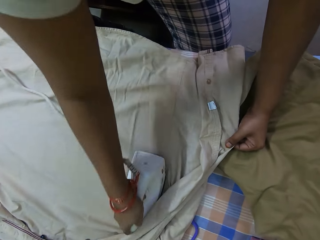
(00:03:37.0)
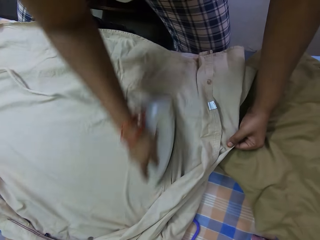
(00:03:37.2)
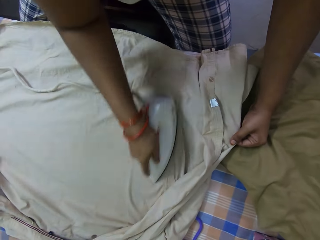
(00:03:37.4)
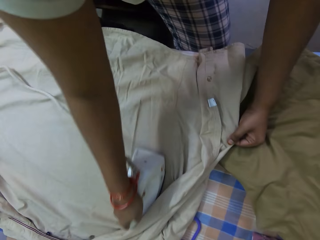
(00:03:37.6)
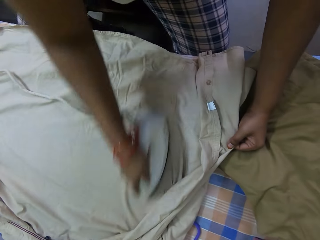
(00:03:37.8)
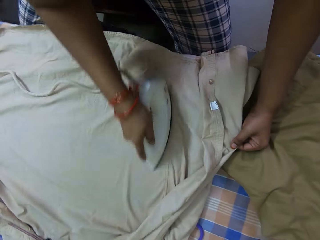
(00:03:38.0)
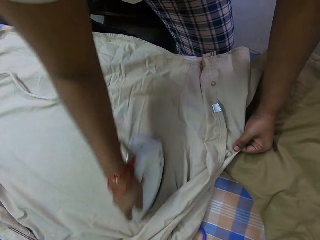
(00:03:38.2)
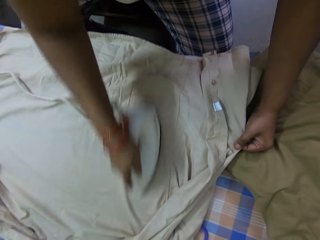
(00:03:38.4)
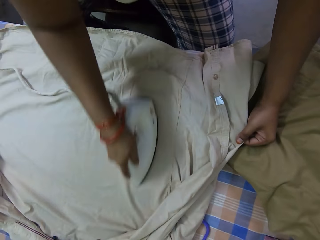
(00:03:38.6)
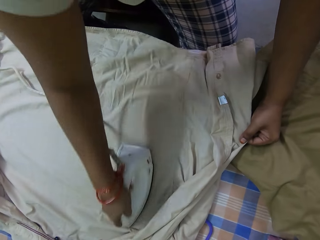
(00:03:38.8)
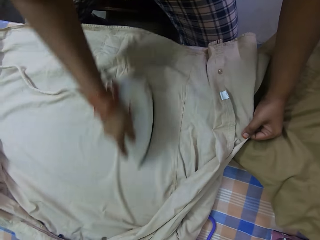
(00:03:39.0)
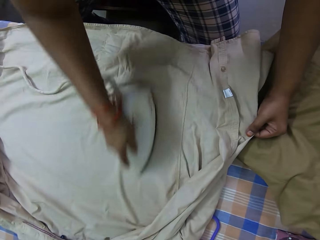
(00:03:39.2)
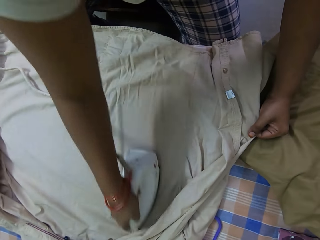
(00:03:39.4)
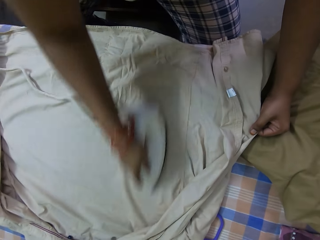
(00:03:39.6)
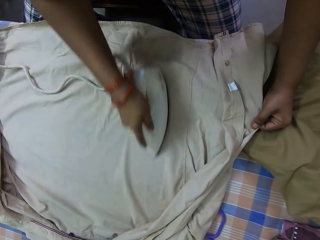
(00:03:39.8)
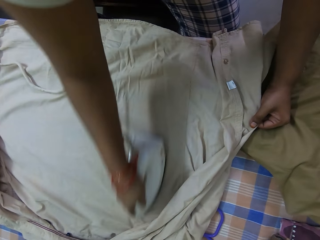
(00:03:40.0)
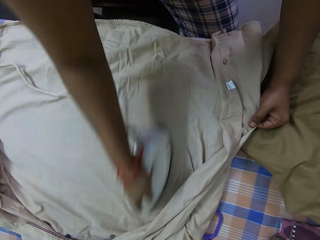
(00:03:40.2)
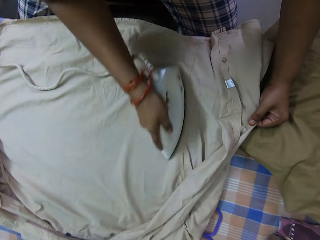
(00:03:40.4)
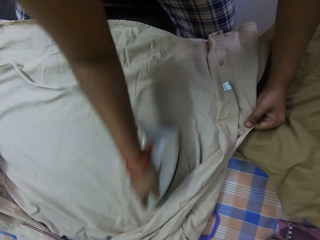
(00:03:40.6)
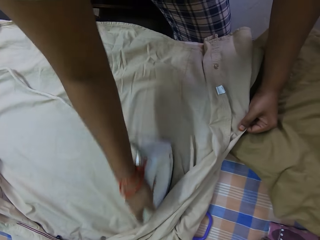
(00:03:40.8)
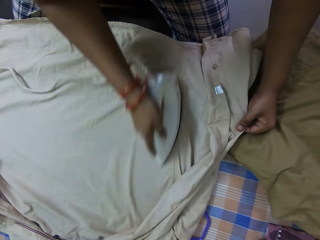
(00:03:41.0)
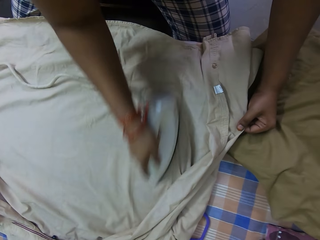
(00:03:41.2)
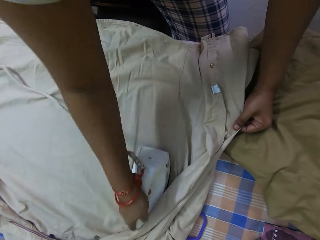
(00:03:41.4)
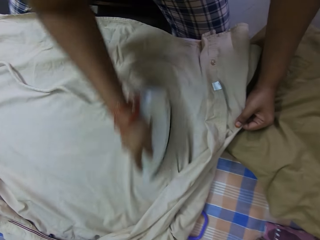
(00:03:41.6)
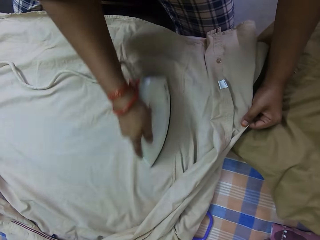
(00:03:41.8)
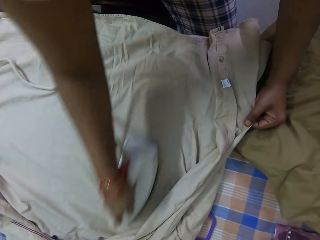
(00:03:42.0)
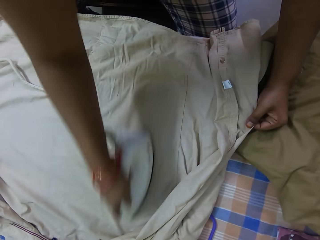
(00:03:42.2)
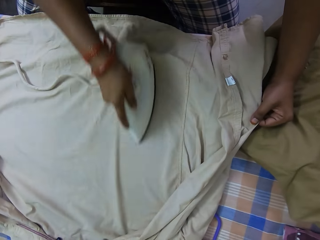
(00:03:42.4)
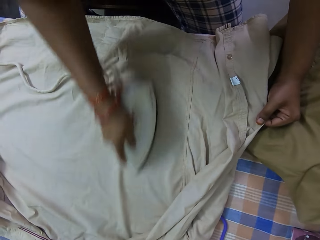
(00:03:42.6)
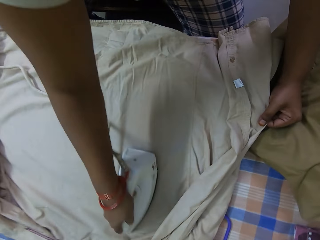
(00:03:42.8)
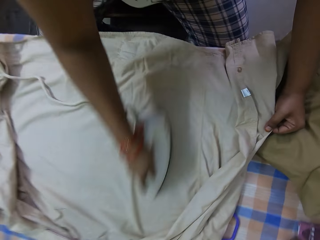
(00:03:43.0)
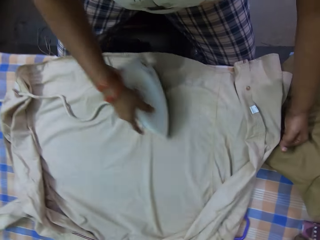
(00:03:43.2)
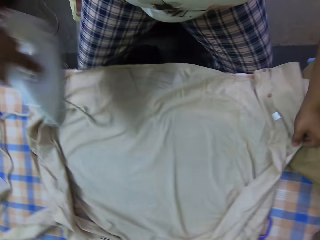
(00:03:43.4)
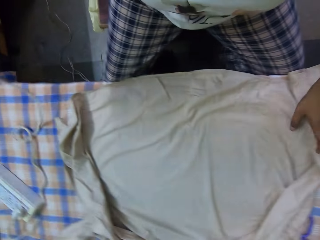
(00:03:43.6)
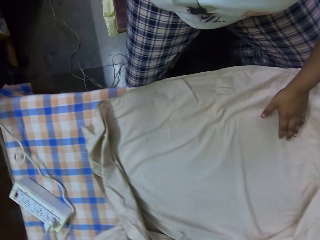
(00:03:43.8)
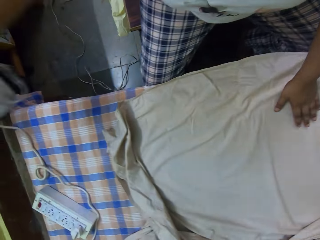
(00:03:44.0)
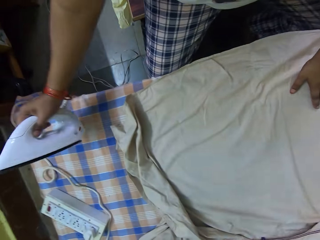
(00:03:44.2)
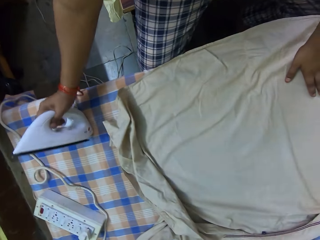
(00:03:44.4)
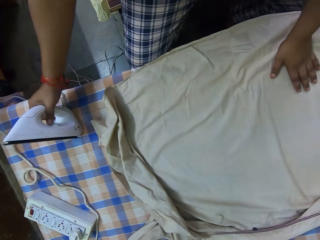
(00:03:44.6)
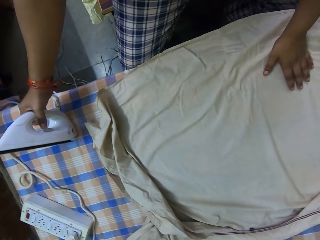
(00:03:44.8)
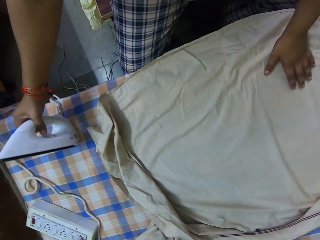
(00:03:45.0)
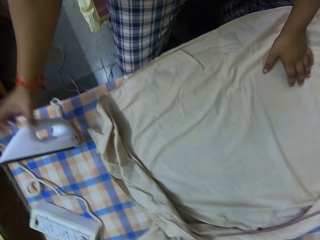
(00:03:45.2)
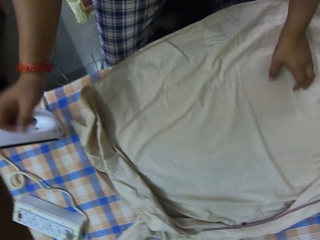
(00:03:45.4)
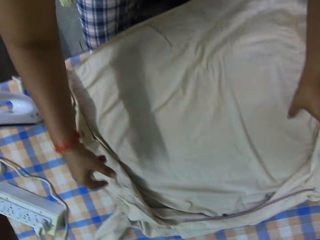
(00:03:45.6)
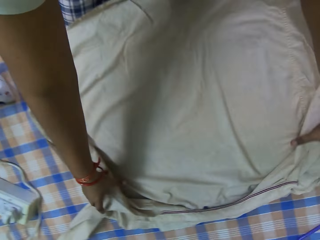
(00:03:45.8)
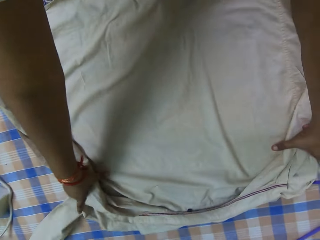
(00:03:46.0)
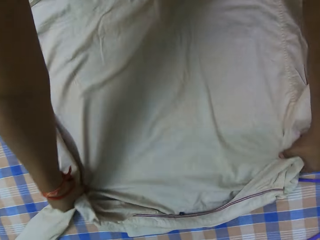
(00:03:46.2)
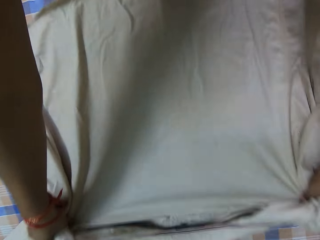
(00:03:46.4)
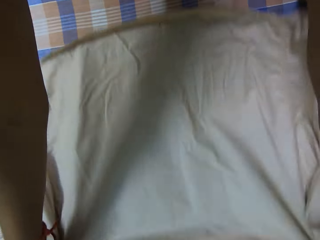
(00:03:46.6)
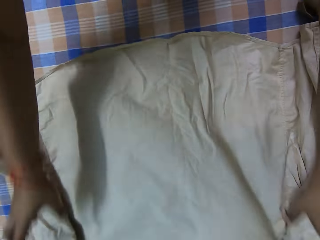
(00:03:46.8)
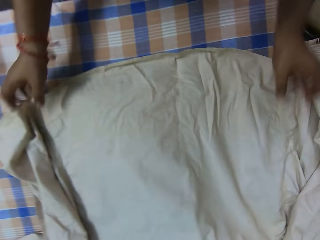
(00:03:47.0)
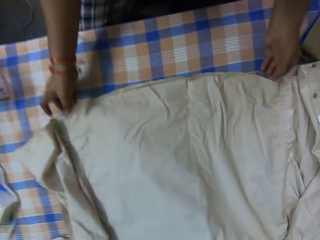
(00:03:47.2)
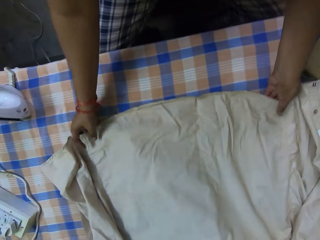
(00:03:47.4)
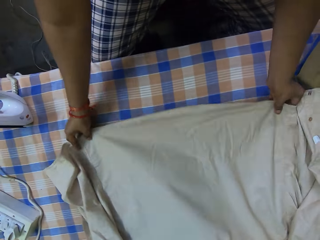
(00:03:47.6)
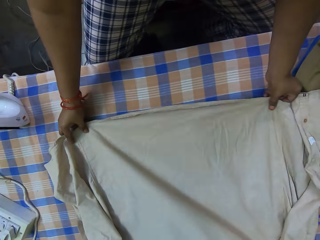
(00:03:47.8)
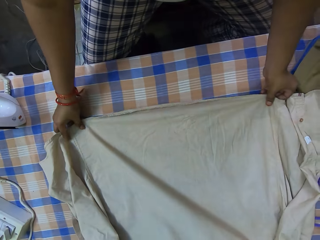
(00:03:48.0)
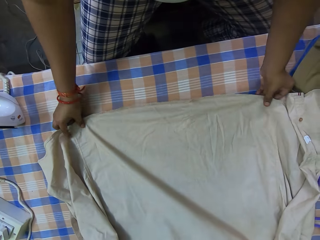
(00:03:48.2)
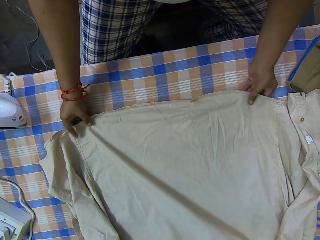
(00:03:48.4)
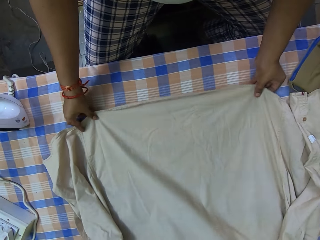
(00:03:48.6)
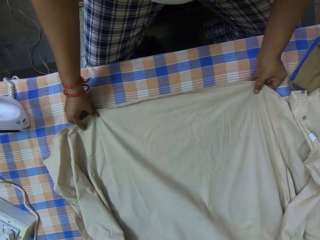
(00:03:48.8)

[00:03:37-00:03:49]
The camera wearer places her left hand on the shirt on the table. She places the electric iron on the table with her right hand. She stretches the shirt and adjusts the shirt on the table with her hands.

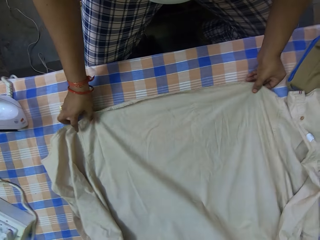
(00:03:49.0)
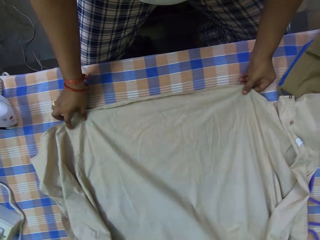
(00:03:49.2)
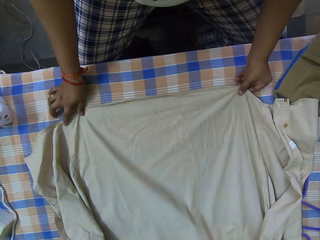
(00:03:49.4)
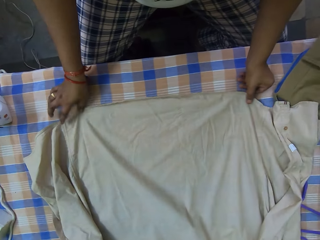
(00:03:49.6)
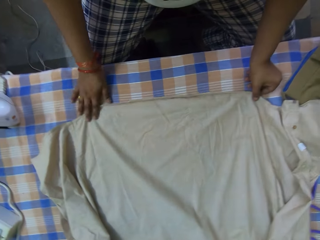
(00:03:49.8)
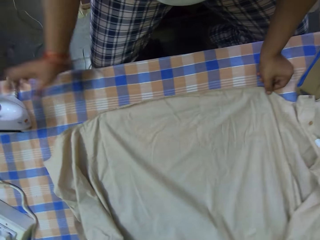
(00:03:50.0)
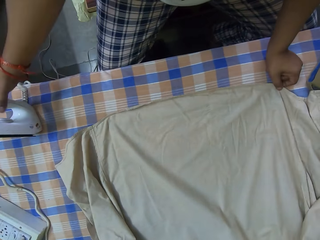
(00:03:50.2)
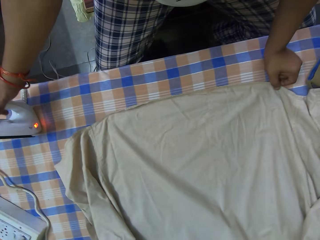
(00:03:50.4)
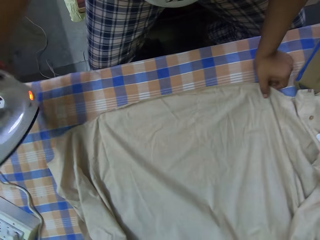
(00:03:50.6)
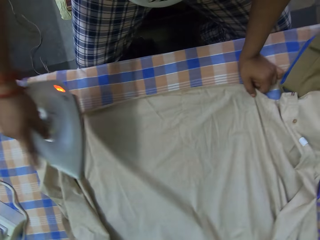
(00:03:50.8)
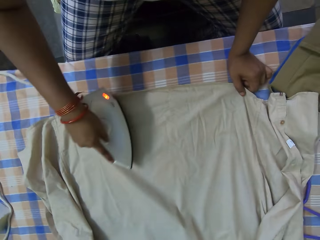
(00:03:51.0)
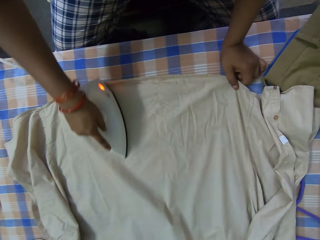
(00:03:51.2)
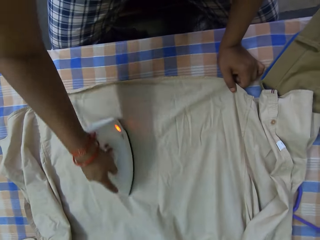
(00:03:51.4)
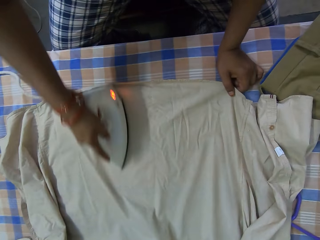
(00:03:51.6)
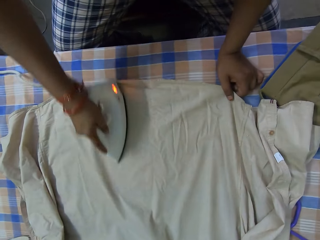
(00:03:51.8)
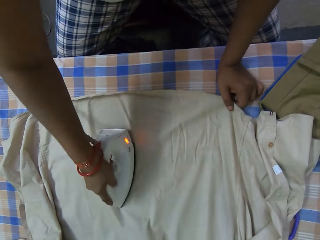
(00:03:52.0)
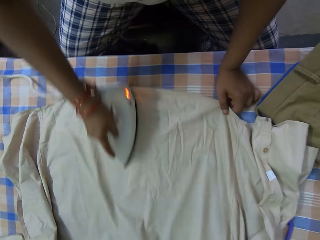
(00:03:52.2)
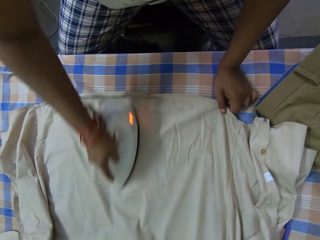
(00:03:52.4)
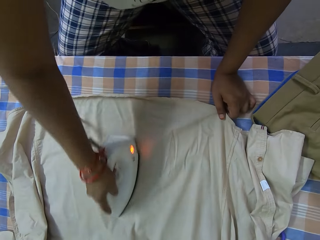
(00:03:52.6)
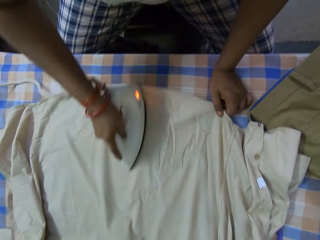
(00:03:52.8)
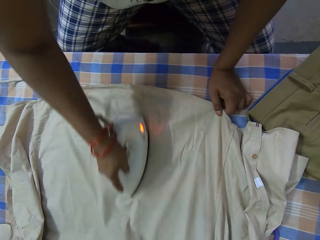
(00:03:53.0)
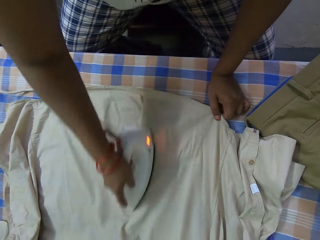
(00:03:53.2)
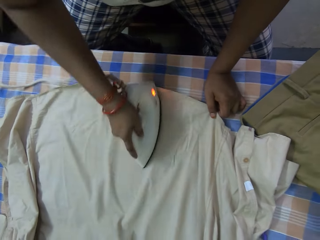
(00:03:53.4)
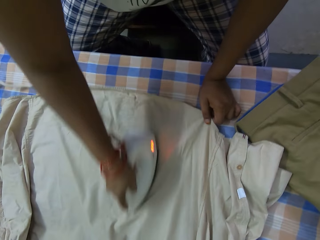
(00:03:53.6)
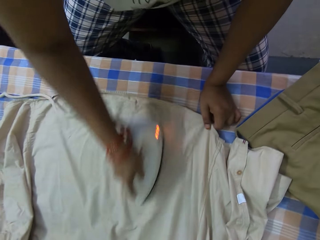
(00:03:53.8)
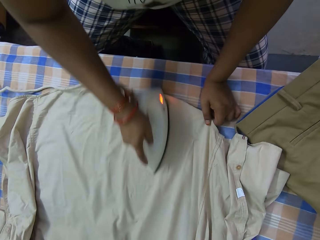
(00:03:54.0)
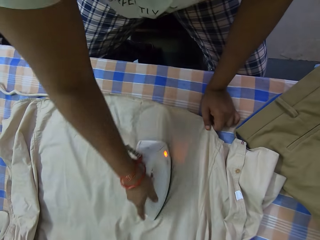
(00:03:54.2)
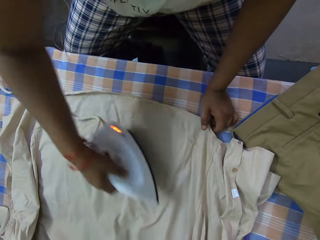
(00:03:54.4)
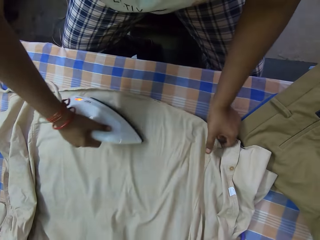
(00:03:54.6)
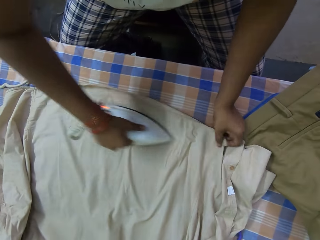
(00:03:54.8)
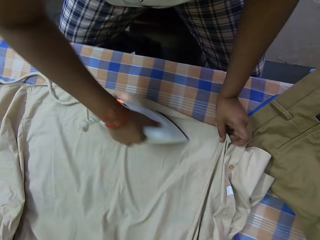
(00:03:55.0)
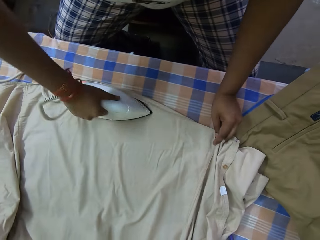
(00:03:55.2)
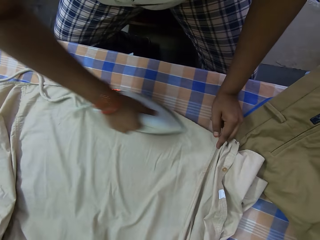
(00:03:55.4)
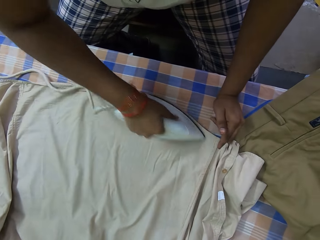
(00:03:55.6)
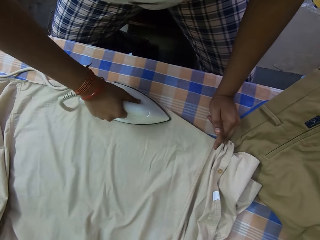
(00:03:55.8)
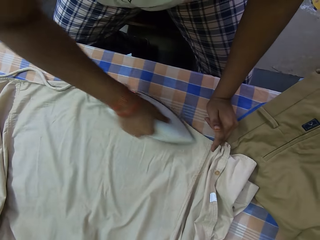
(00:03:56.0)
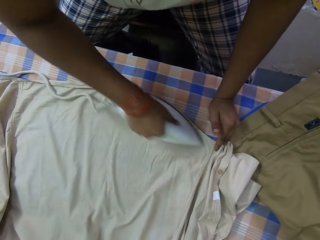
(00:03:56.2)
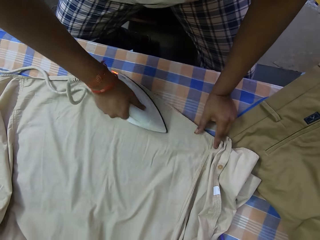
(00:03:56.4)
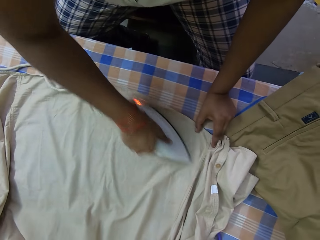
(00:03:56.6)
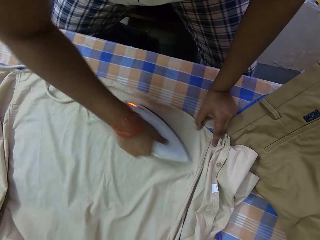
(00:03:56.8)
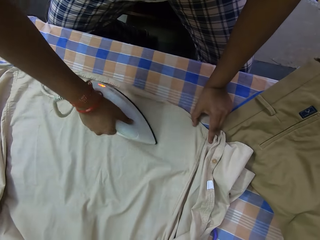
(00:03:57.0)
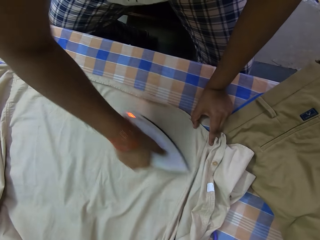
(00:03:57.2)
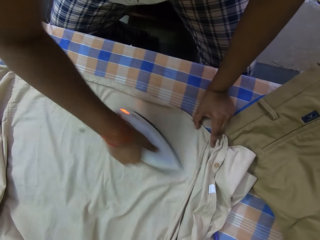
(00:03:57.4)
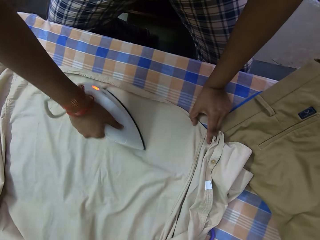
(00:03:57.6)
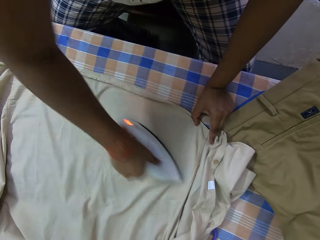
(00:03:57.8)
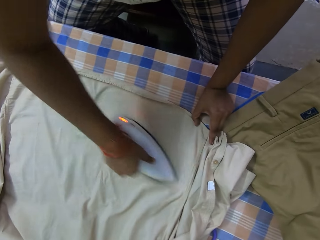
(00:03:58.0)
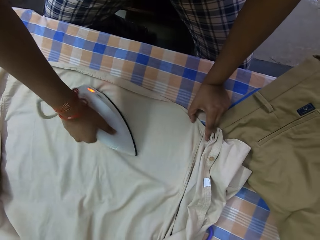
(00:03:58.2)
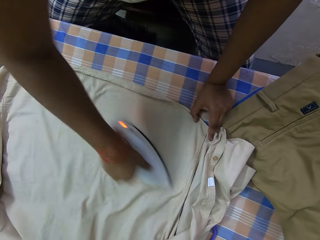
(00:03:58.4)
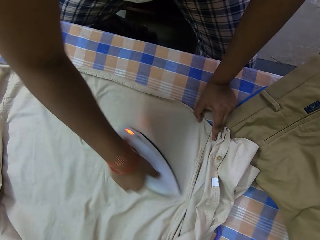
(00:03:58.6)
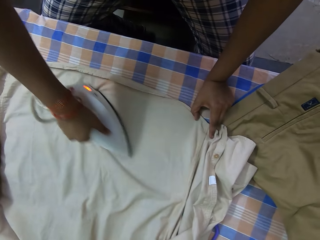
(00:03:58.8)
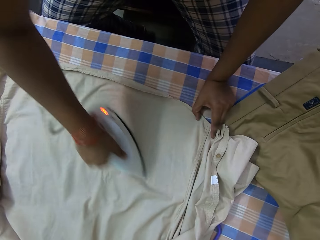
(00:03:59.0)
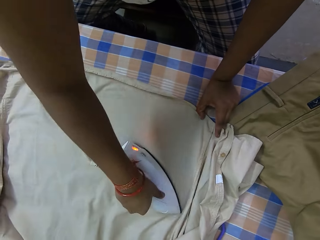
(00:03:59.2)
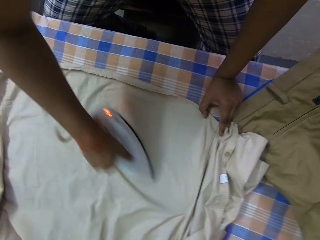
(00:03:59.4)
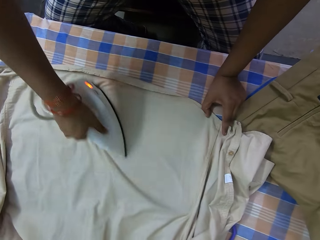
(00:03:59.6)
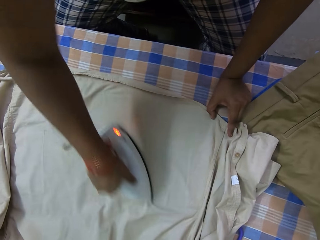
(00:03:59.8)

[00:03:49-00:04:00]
The camera wearer picks up the electric iron from the table with her right hand. She irons the shirt and straightens the shirt on the table with the electric iron in her right hand. She adjusts the shirt on the table with her left hand.
